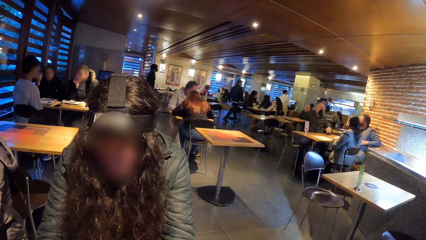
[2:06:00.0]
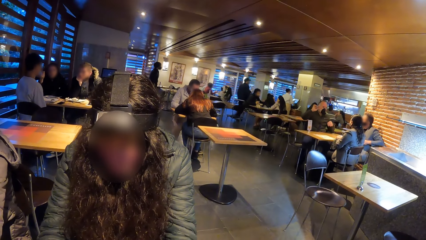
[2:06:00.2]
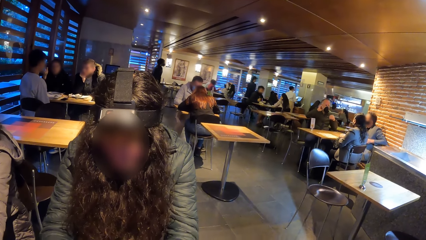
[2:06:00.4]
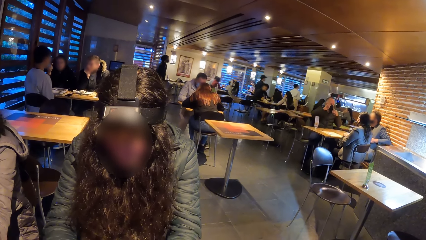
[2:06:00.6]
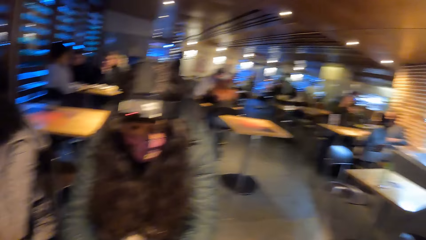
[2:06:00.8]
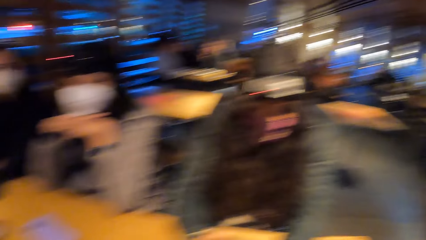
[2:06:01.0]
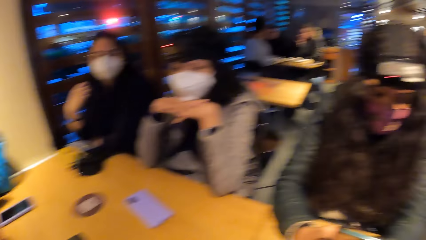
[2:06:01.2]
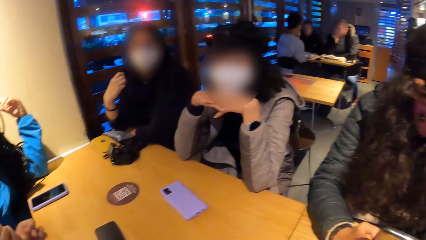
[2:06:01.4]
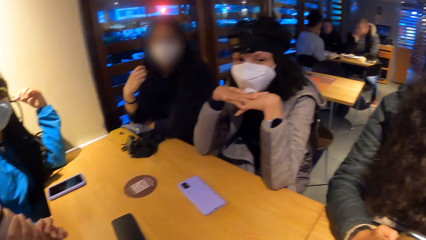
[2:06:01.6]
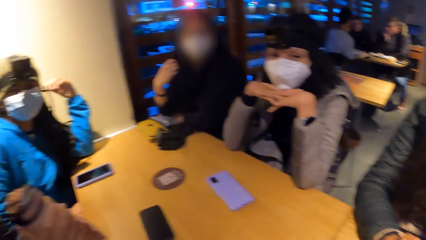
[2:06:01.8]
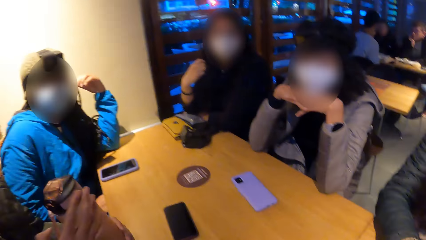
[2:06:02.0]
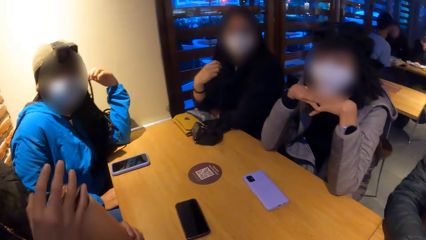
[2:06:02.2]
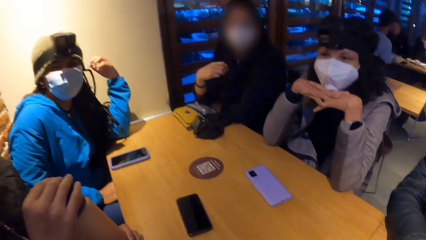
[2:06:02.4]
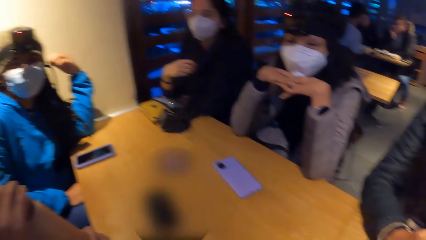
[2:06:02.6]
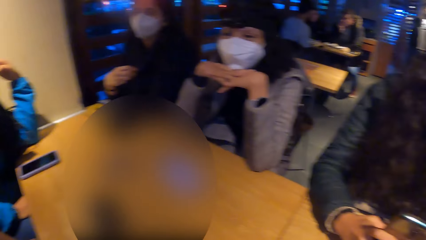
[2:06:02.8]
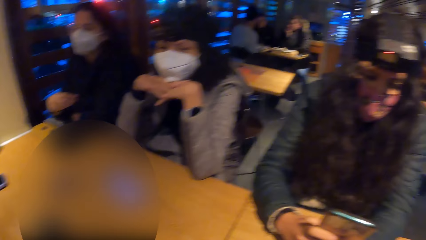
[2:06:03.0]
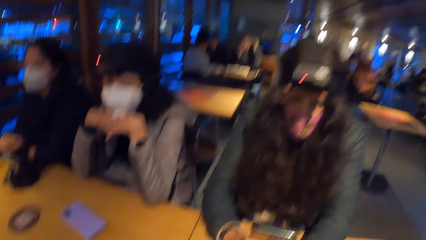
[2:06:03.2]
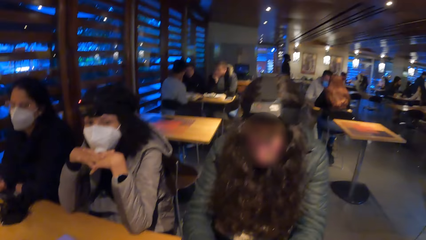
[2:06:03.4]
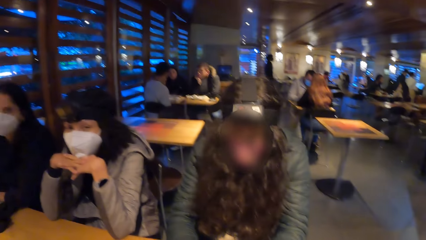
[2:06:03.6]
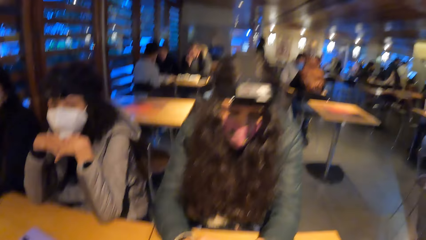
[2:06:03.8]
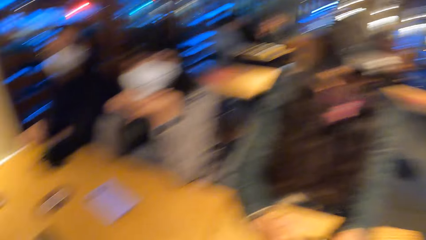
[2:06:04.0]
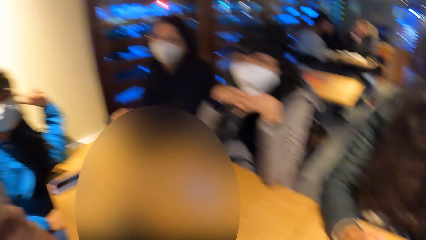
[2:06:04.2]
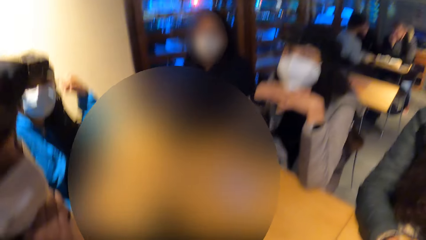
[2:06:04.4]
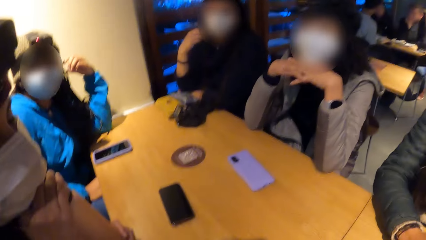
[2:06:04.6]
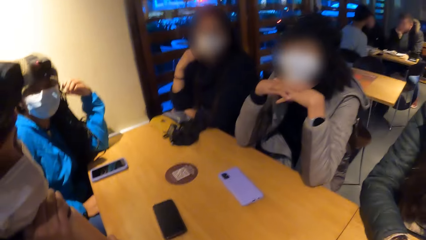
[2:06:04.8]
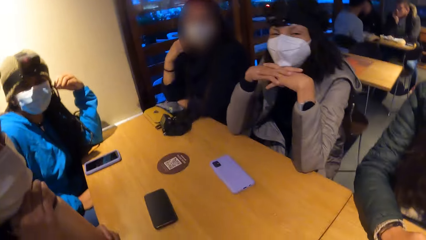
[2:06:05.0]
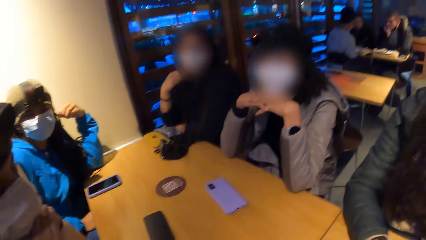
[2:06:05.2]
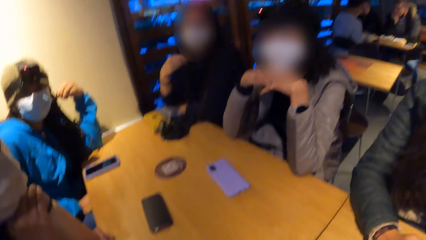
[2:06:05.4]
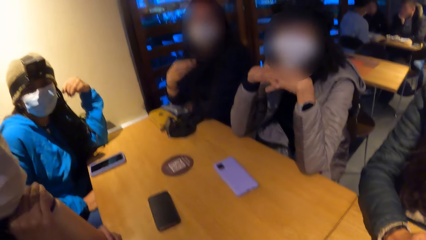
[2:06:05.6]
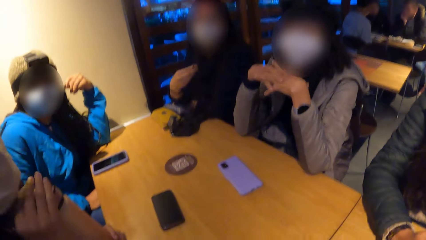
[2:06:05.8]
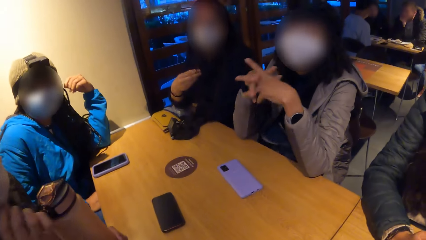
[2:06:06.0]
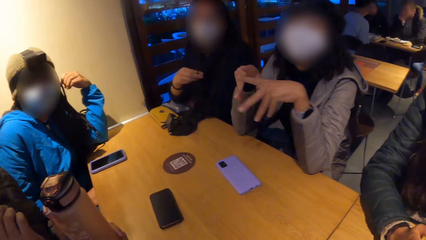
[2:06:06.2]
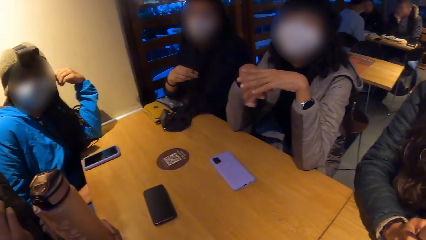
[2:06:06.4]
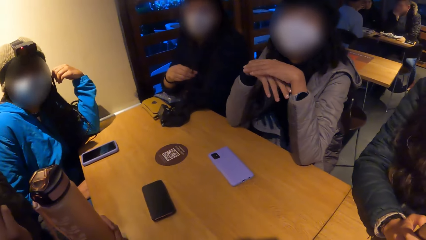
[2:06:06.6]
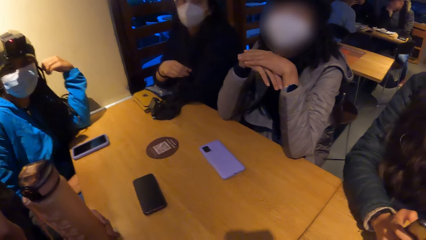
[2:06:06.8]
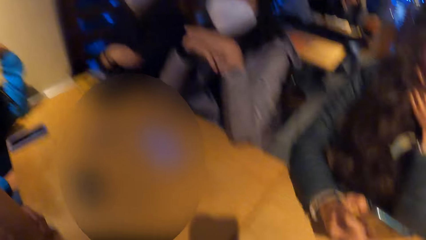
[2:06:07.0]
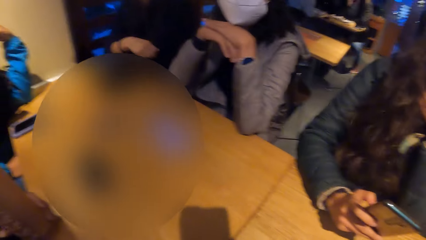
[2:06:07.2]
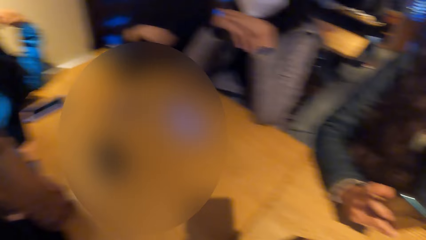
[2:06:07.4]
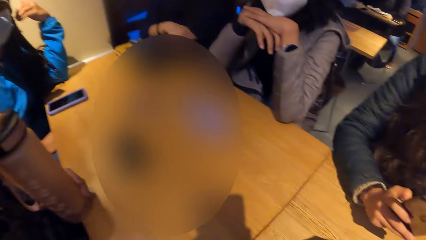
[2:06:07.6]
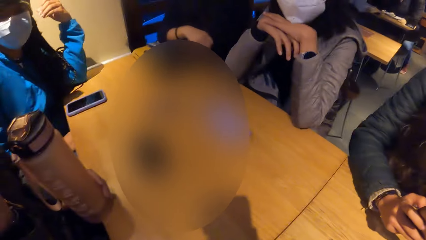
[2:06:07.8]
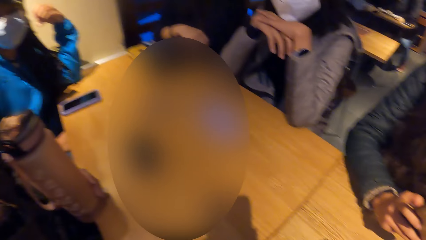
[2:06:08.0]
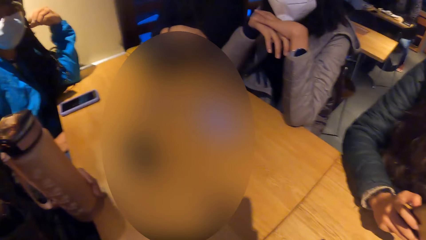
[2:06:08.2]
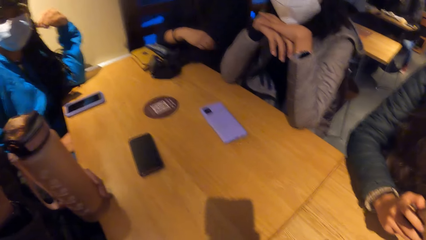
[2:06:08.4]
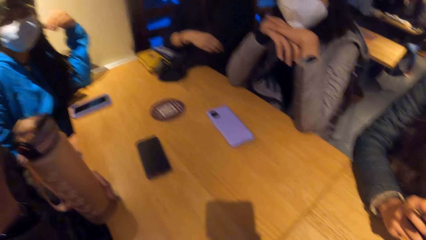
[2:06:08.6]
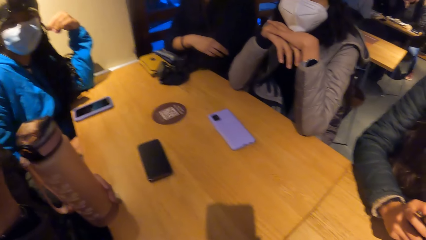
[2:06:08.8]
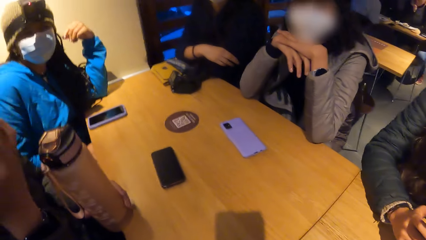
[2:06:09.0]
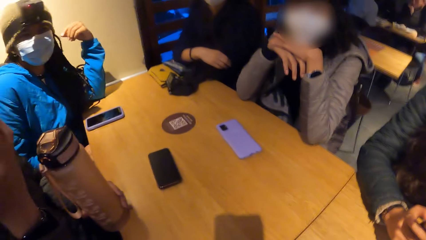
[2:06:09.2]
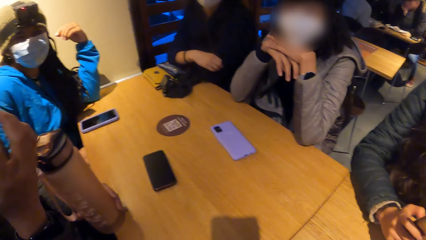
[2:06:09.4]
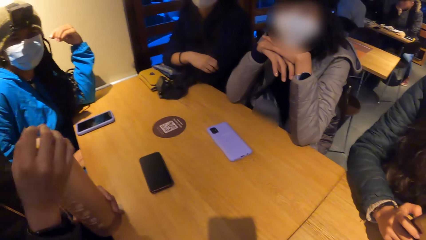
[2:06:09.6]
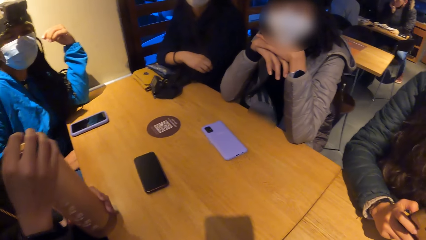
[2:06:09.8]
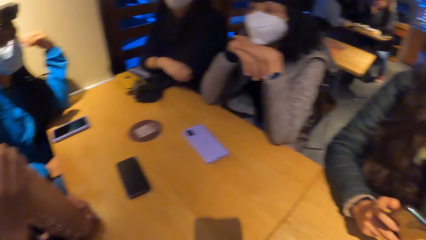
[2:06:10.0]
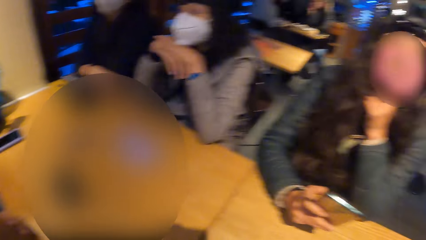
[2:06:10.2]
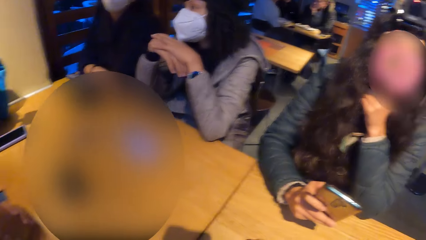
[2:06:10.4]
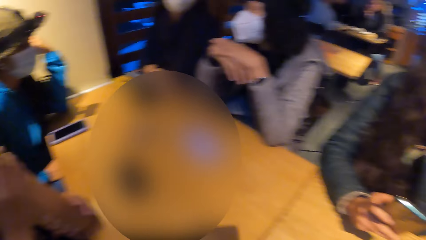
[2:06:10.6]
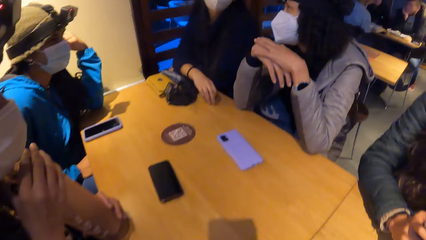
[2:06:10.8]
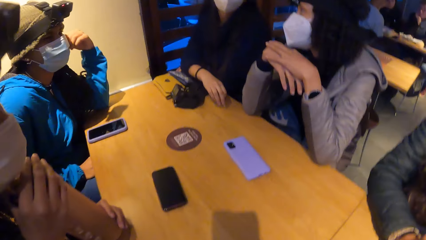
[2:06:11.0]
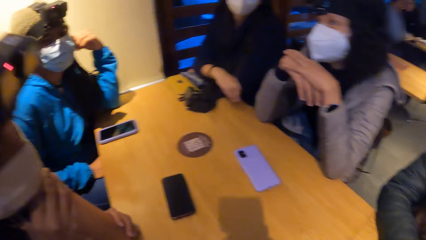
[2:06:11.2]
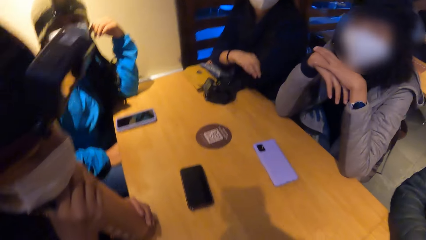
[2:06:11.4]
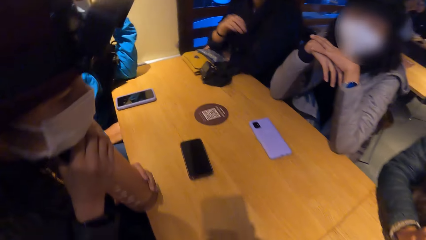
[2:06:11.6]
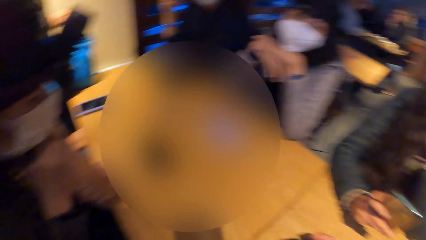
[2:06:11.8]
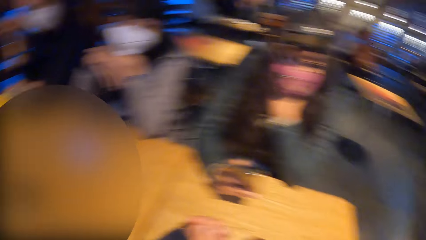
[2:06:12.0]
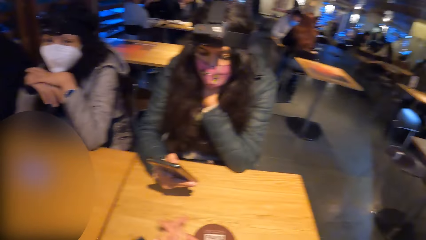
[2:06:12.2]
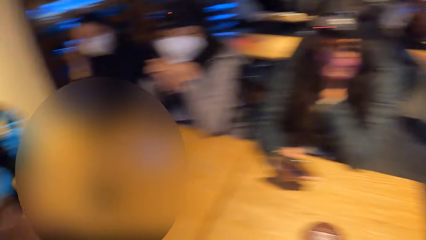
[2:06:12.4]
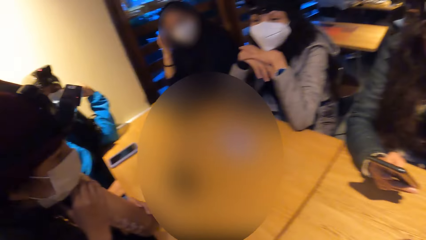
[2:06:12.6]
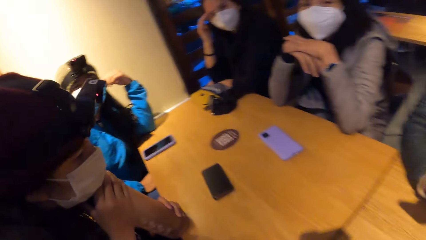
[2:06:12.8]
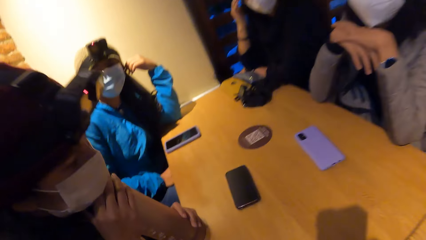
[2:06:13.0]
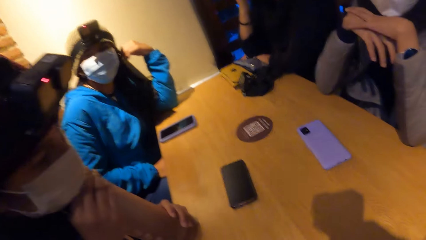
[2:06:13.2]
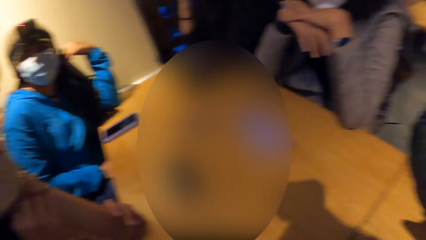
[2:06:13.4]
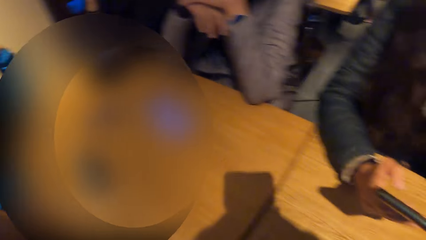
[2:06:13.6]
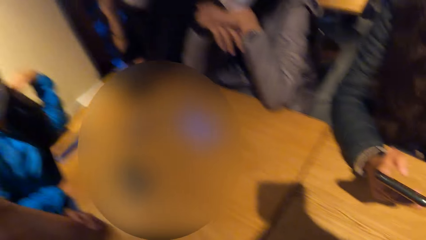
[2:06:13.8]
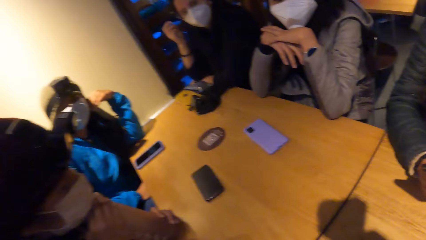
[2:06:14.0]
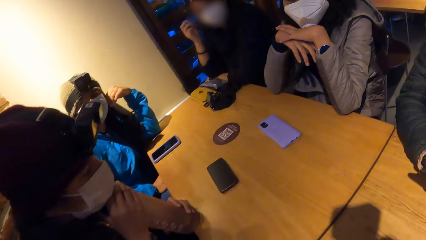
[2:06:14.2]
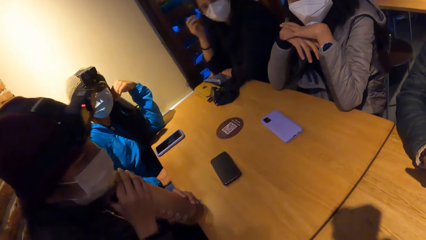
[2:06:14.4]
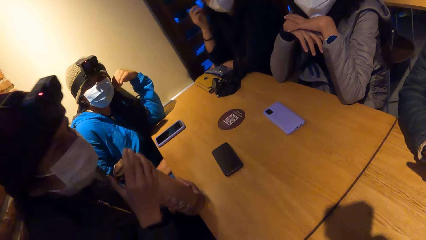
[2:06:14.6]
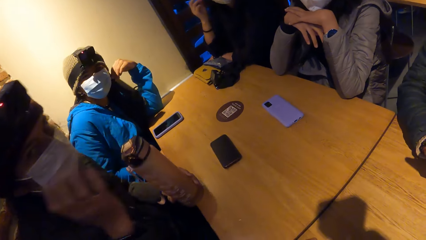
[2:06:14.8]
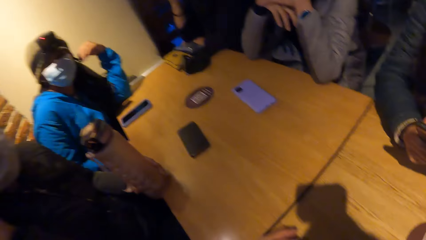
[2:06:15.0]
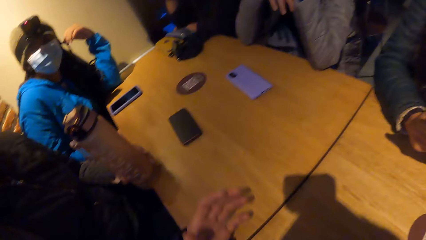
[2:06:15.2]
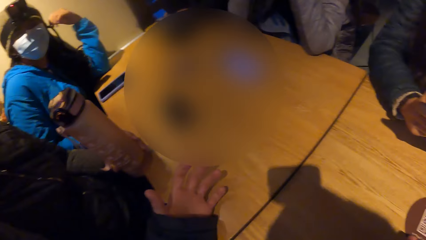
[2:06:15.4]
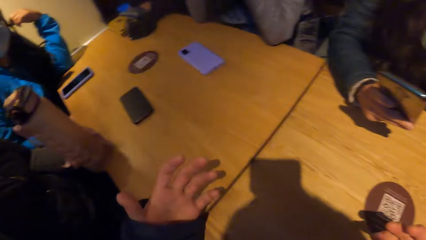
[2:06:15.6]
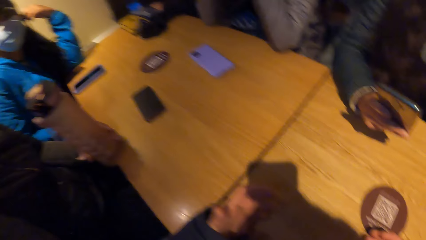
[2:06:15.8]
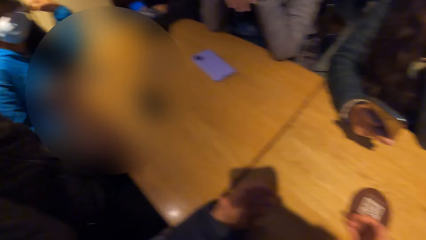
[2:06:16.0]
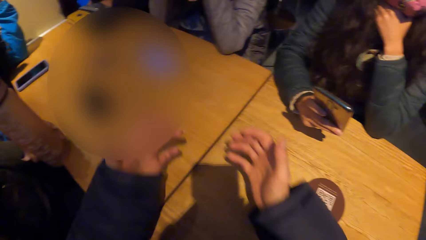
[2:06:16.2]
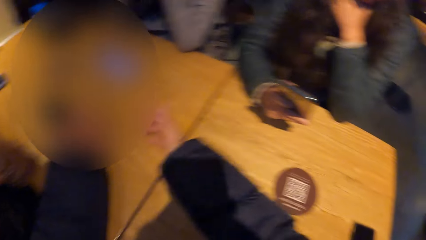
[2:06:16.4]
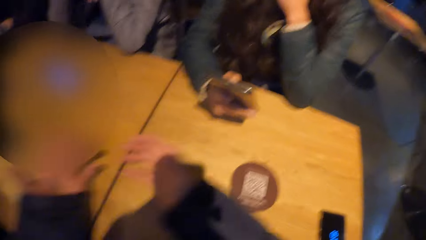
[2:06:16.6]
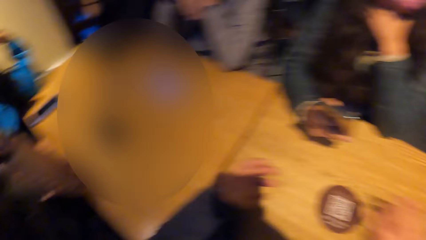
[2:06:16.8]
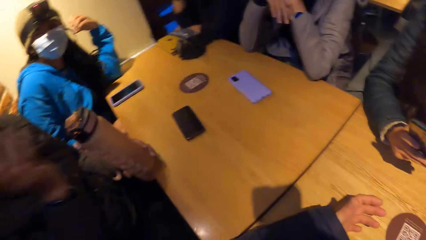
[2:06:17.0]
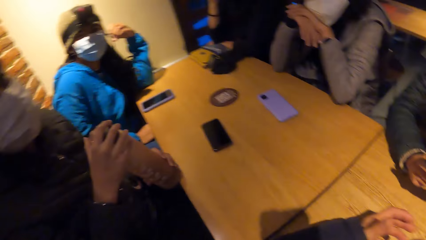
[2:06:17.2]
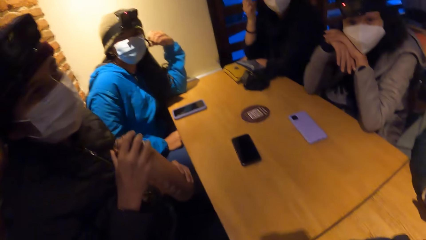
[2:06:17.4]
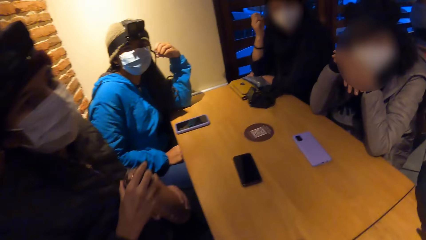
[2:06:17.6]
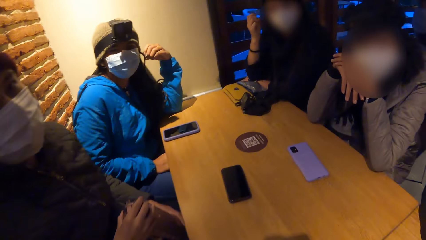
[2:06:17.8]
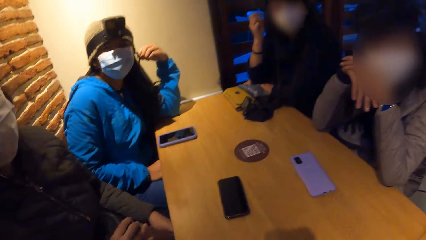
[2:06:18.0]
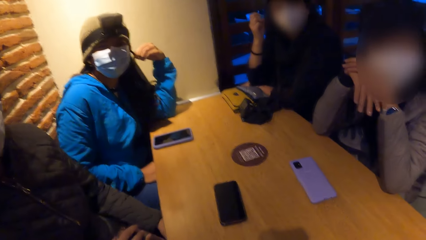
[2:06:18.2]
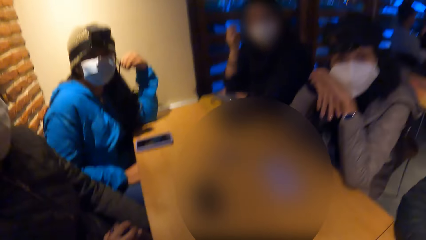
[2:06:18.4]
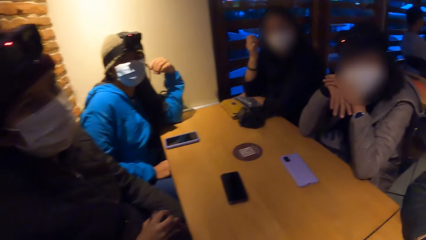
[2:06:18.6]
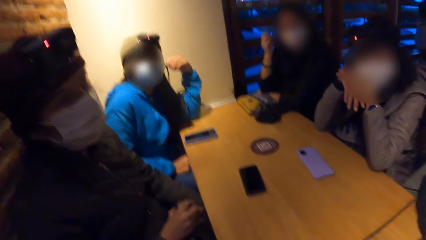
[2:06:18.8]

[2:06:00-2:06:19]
The man holds the water bottle in both hands. The woman adjusts the camera on her head with both hands. The man touches his hair with his right hand. The camera wearer gesticulates with both hands. They raise the left hand, raise both hands, withdraw both hands and look around.
